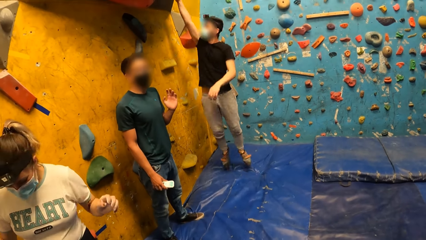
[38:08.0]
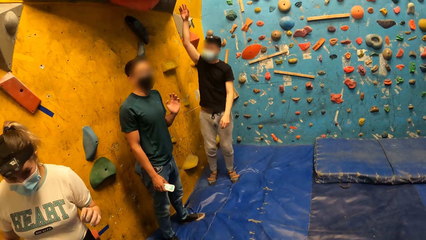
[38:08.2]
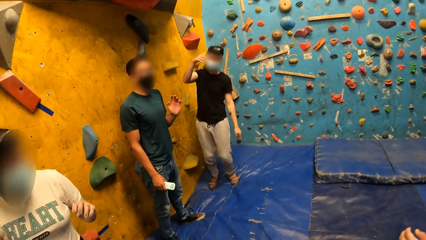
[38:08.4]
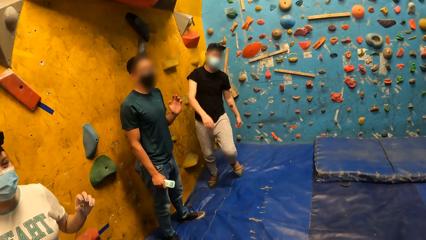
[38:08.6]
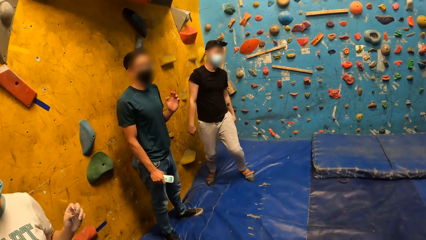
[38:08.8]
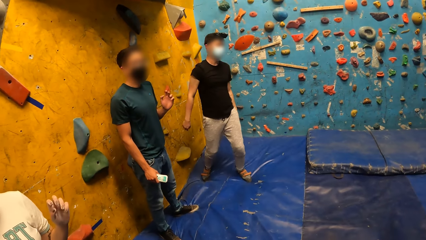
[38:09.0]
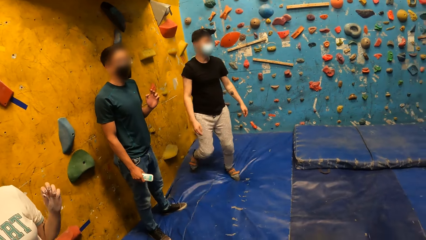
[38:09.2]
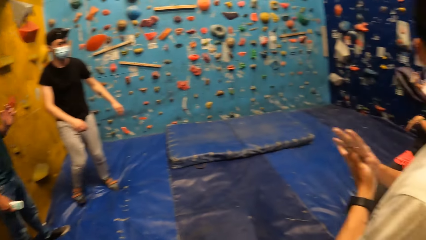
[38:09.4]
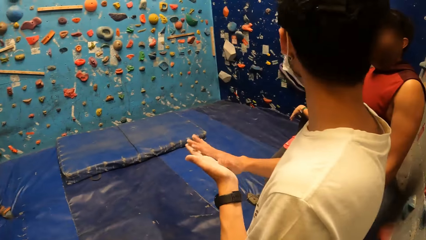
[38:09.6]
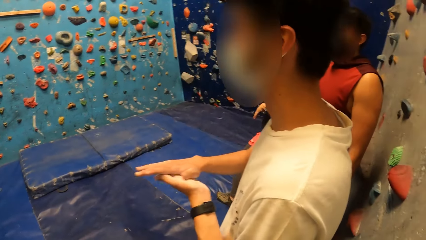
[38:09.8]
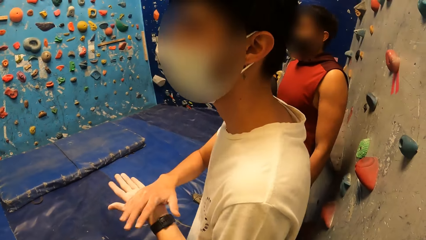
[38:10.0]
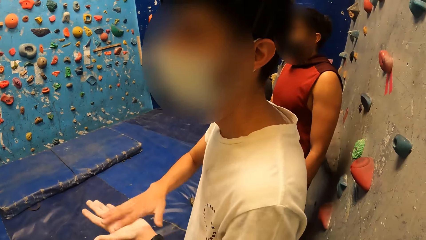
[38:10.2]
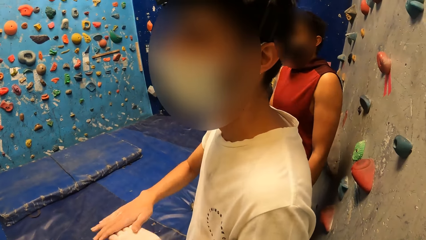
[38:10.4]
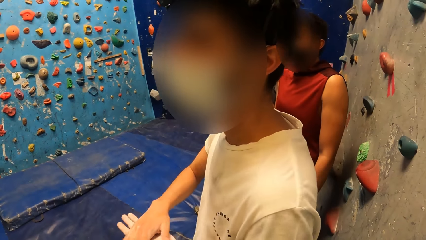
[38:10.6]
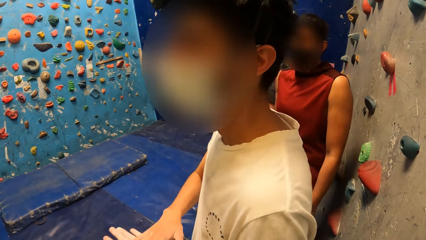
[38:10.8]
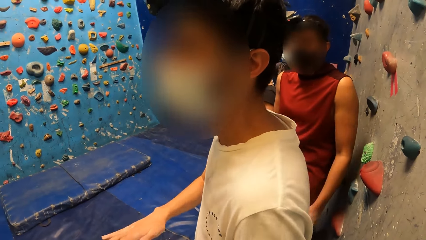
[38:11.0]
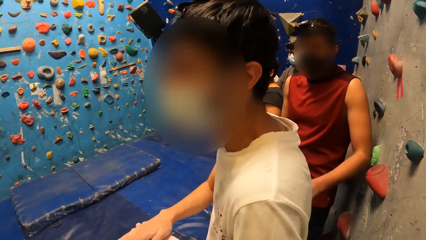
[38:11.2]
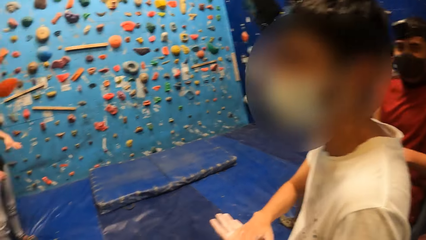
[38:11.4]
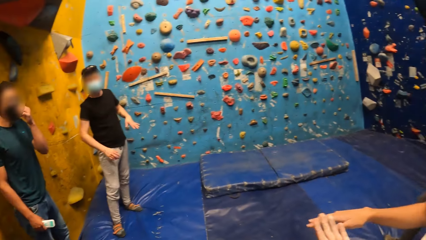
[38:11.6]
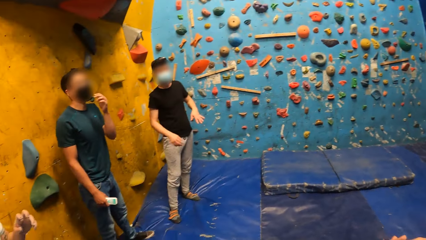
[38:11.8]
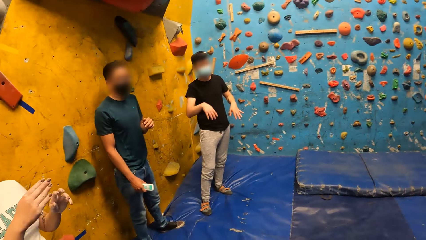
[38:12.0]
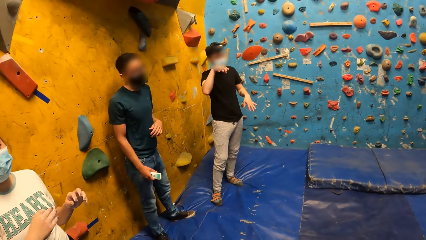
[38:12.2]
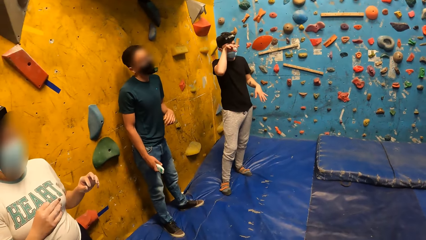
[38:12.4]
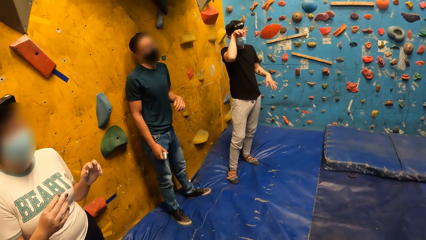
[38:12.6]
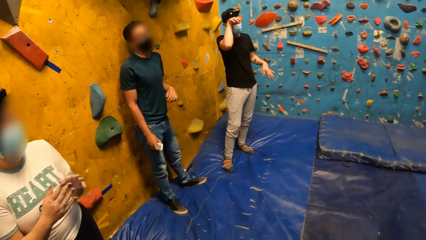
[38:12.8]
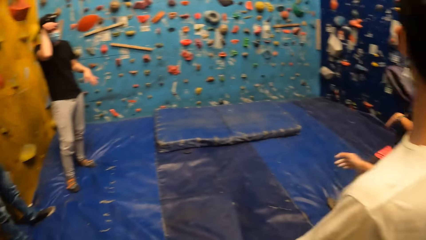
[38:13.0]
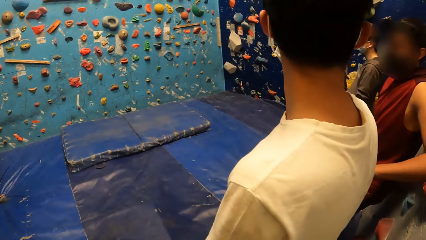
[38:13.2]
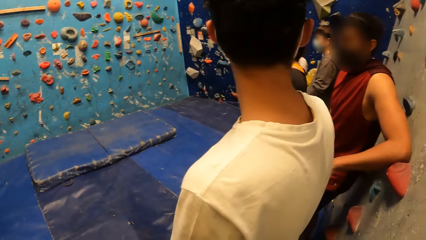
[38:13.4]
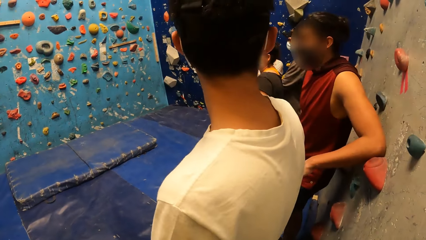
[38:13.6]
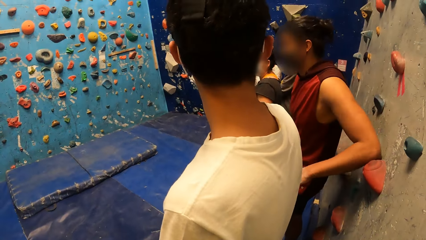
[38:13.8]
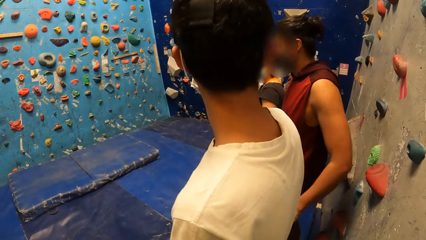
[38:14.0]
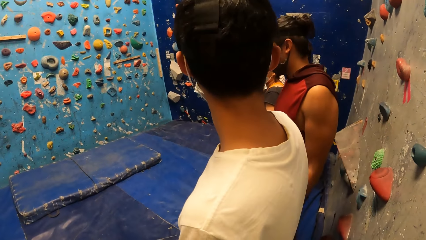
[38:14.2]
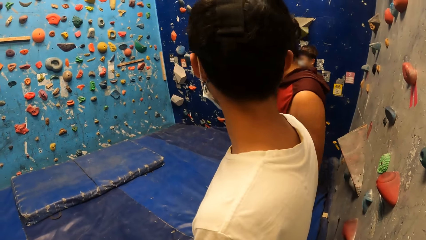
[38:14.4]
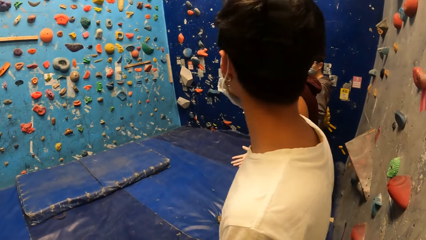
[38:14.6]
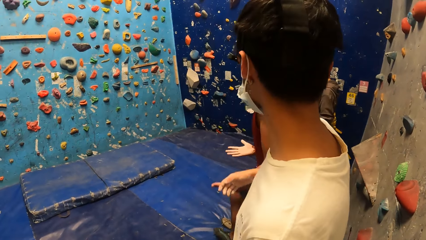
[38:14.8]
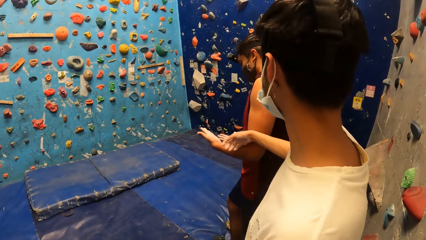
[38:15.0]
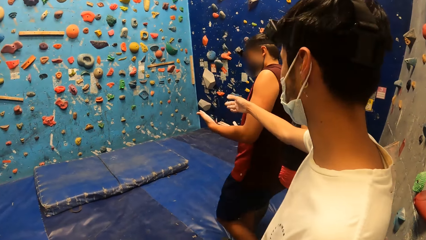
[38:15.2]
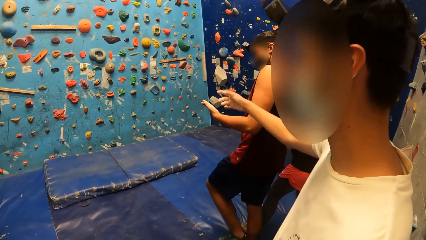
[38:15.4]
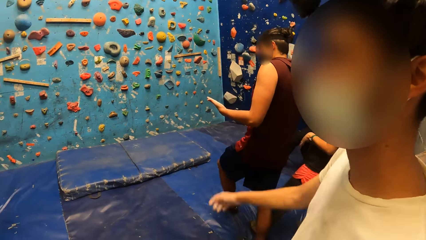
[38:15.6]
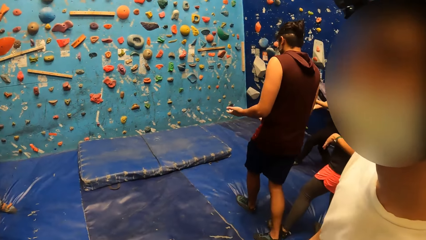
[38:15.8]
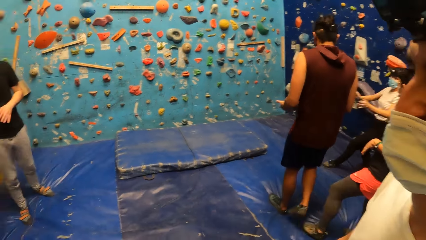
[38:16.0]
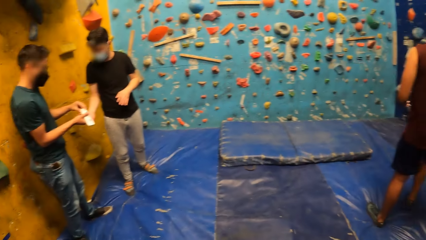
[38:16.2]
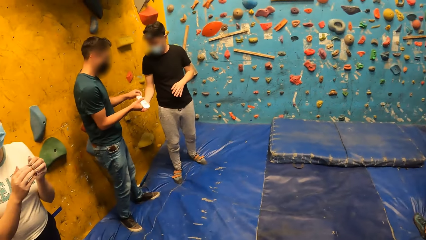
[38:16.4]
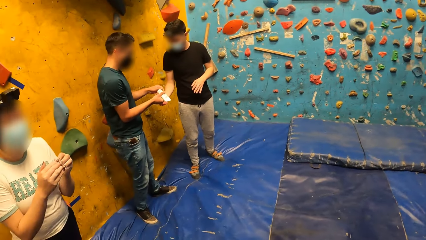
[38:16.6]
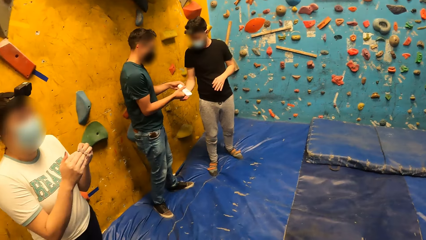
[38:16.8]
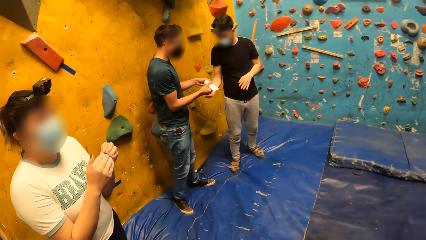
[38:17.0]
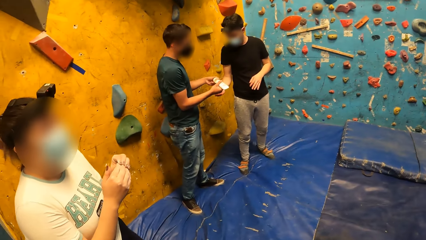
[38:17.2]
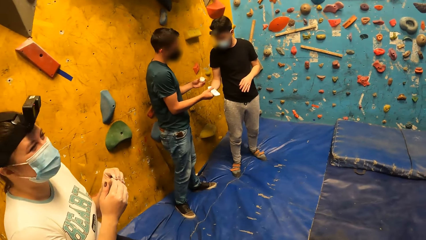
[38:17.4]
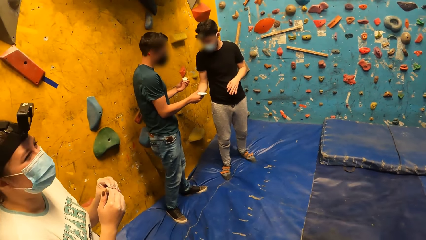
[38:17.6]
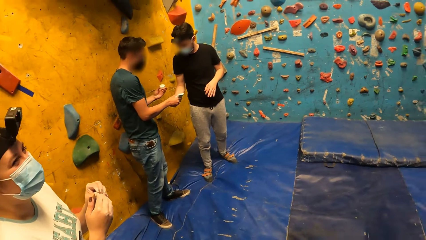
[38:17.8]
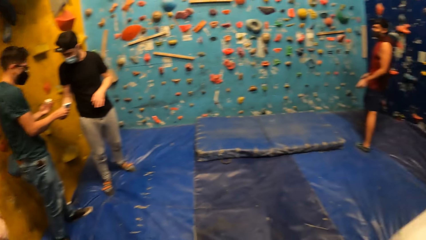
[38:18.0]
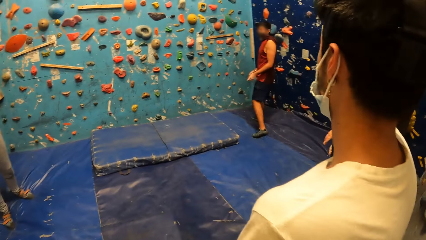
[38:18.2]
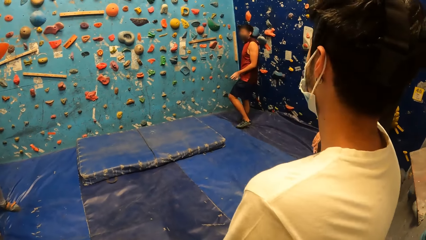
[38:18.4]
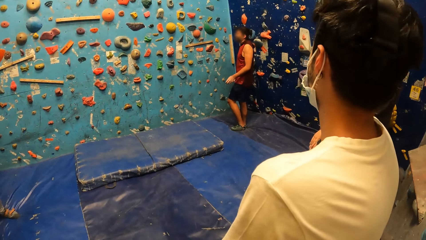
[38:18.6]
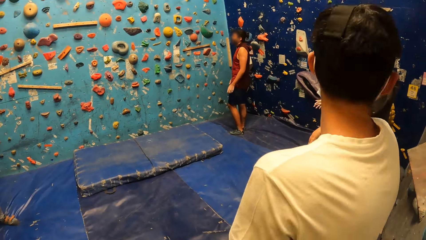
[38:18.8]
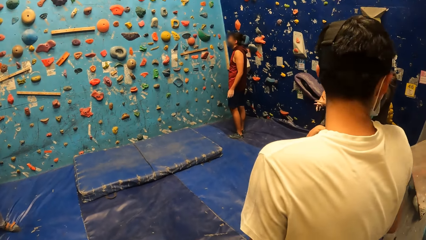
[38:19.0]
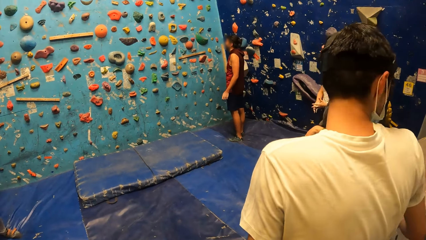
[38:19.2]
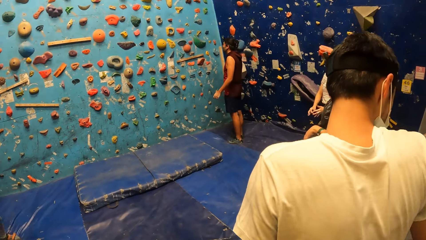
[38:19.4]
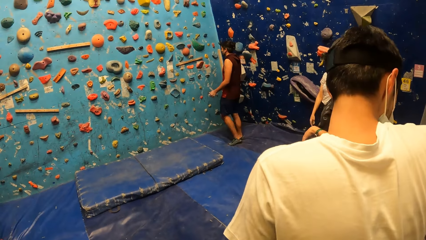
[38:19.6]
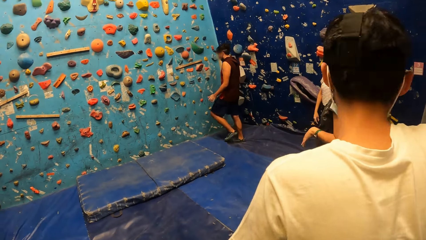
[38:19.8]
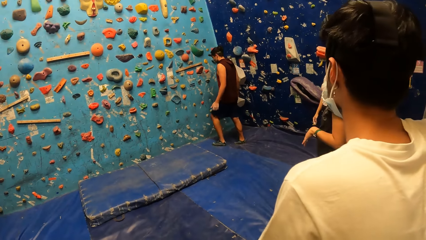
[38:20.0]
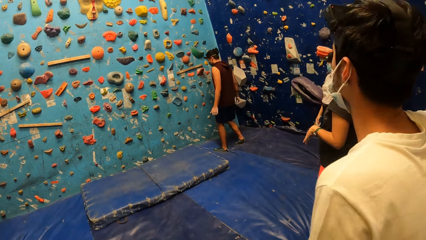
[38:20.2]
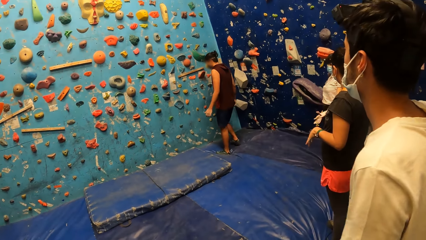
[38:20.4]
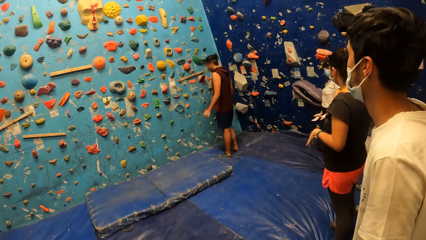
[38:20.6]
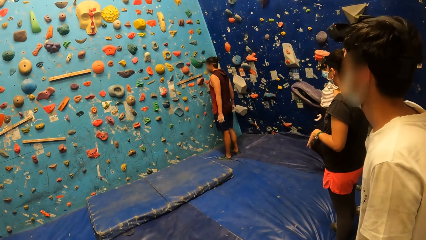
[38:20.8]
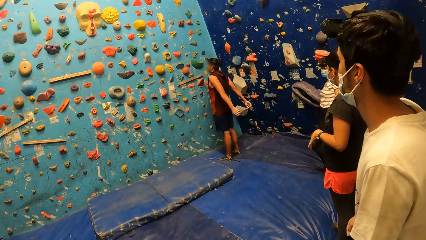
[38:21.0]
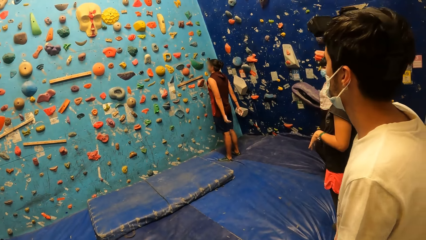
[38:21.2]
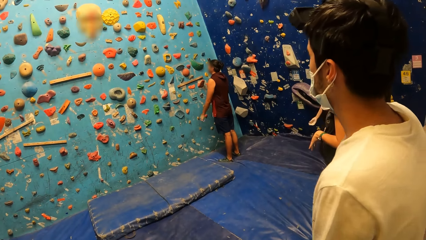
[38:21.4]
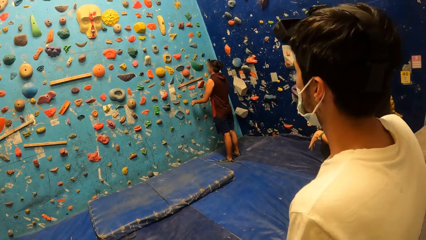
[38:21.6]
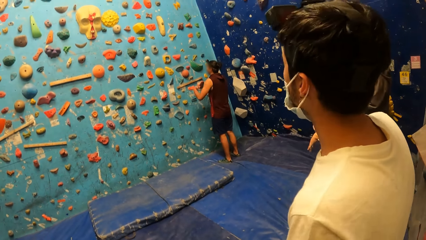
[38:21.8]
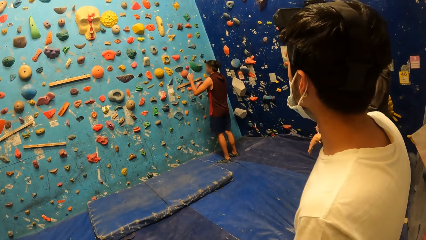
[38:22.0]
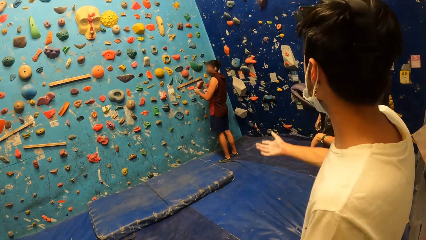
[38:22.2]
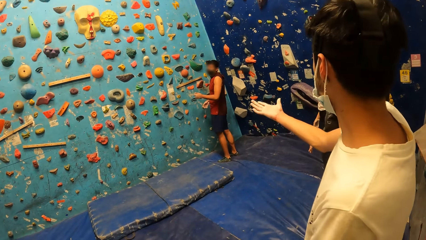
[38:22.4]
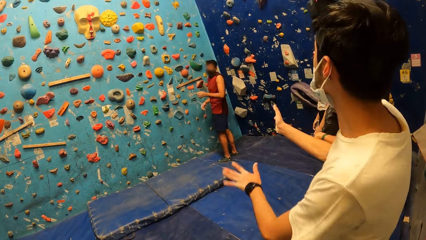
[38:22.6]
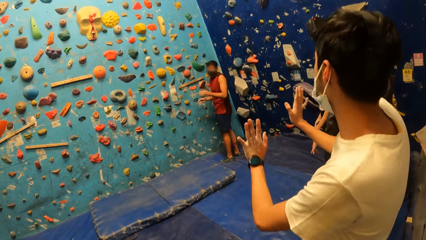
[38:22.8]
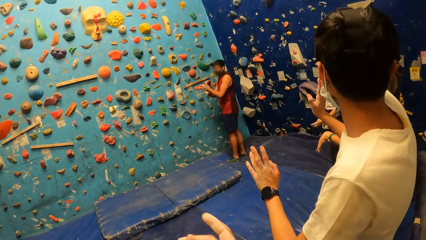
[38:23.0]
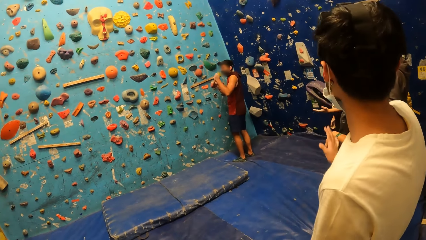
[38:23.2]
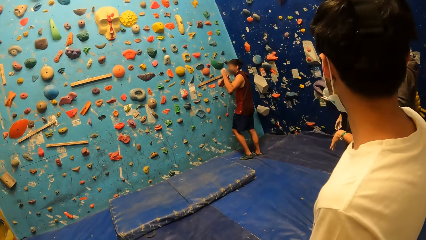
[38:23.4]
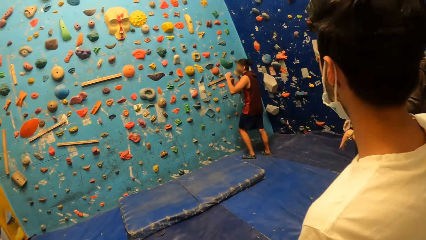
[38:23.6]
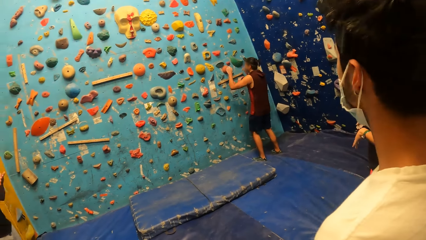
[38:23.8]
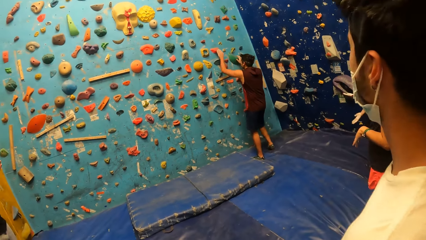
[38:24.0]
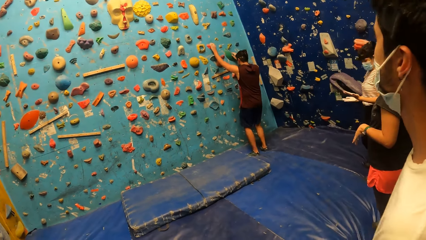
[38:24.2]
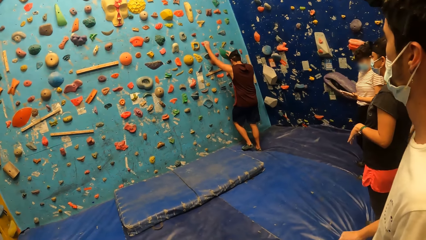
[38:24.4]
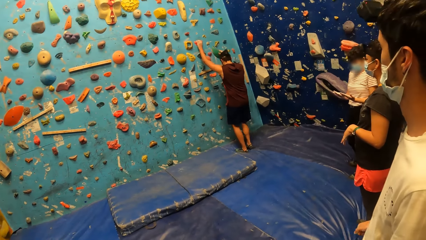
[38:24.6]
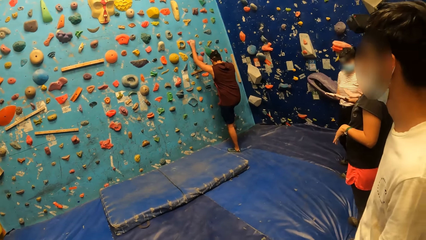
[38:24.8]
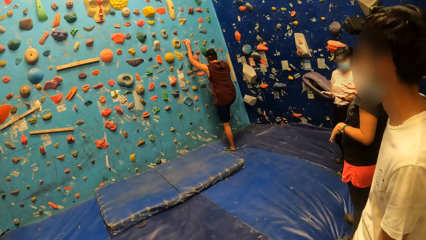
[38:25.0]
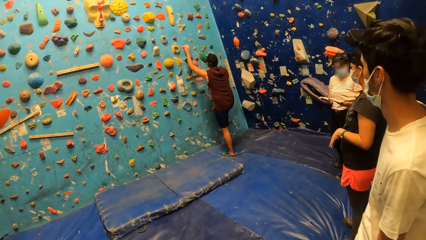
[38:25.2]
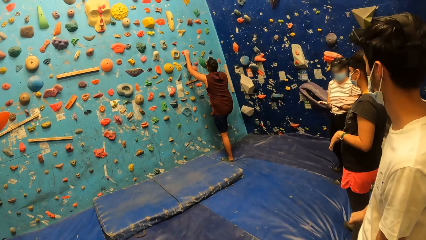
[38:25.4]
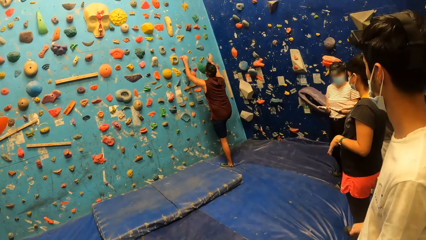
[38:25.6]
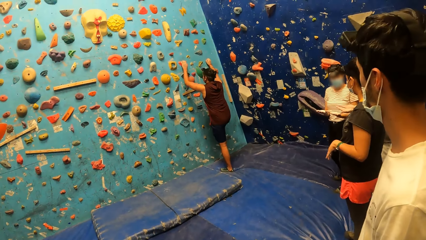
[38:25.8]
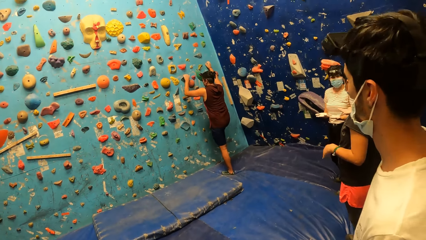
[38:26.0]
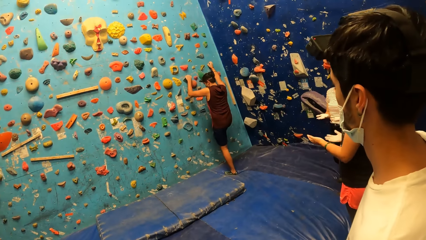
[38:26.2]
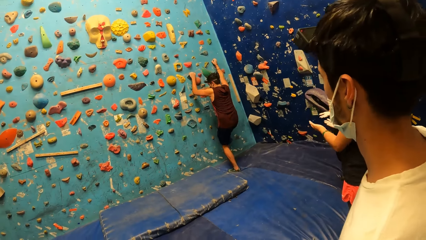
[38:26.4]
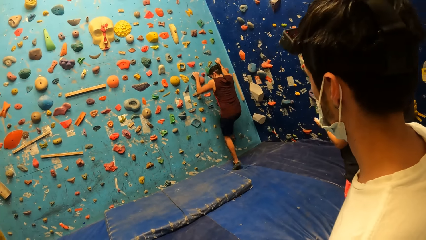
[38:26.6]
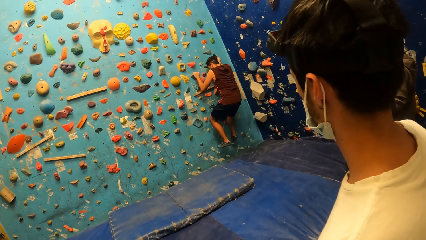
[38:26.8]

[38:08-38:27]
The man jumps up. Another man rubs both hands against one another. The instructor converses with the group of people. The second man converses with a third man. The instructor pours powder on the first man's left hand from the container in his right hand. The second man converses with the third man. The third man climbs the bouldering wall.
